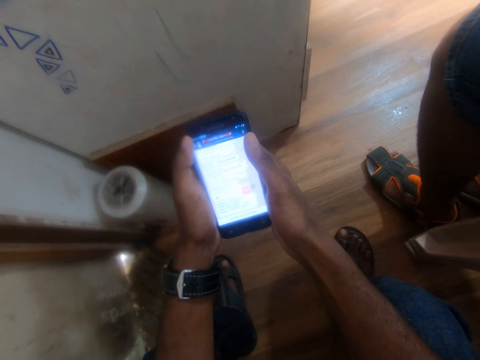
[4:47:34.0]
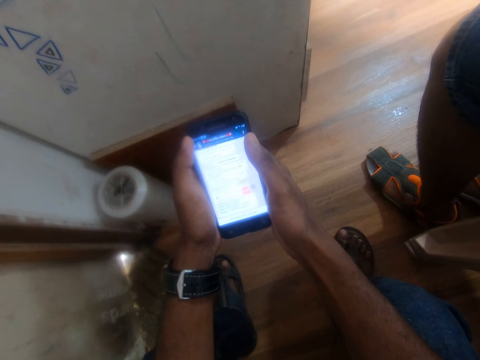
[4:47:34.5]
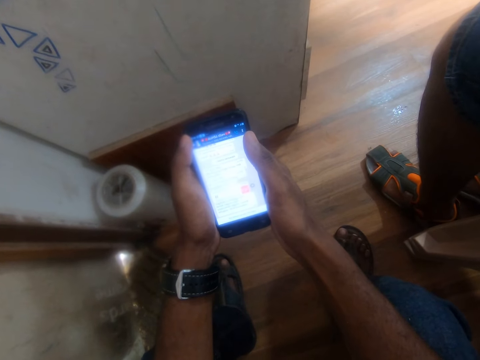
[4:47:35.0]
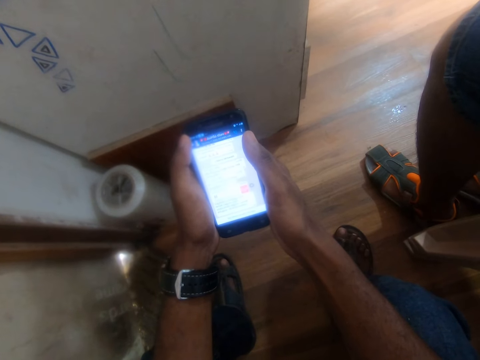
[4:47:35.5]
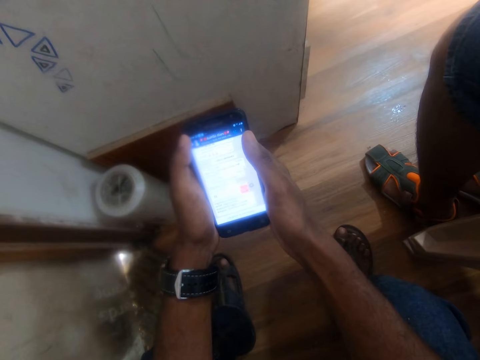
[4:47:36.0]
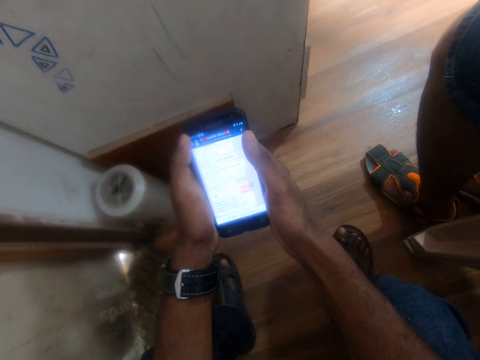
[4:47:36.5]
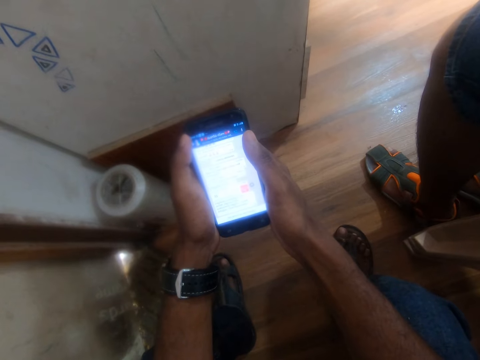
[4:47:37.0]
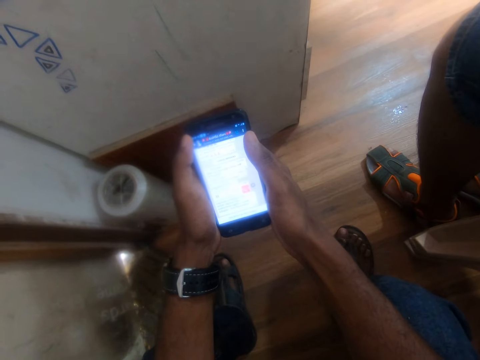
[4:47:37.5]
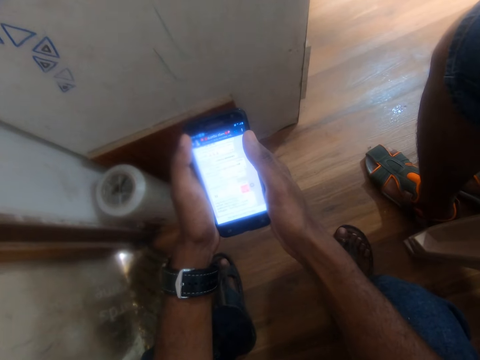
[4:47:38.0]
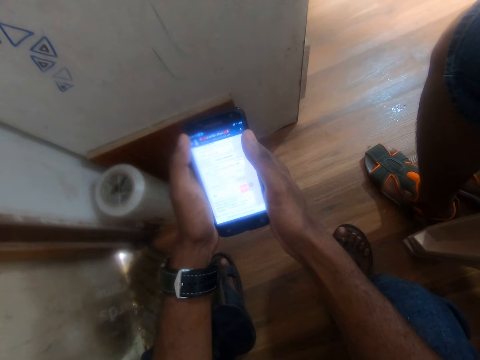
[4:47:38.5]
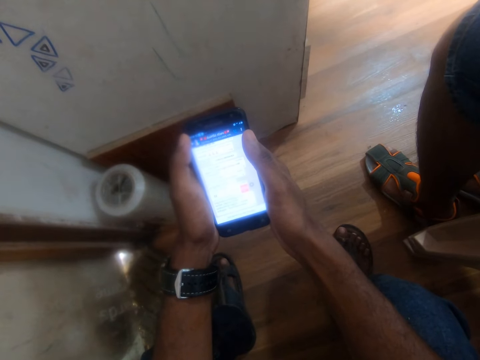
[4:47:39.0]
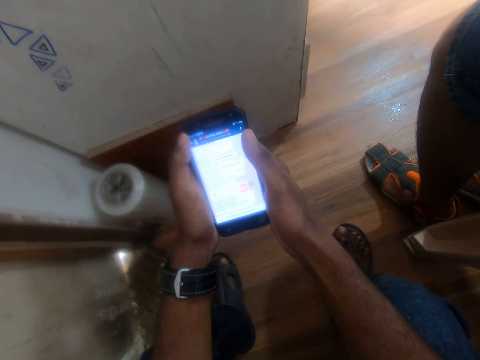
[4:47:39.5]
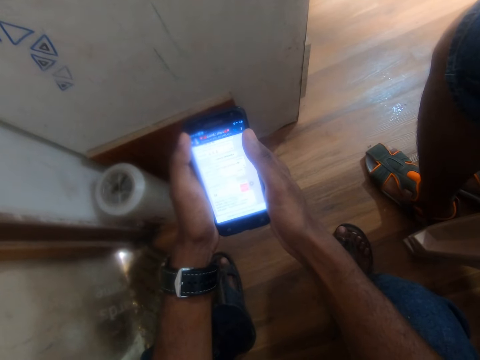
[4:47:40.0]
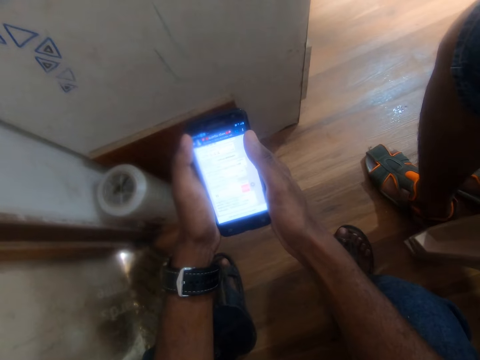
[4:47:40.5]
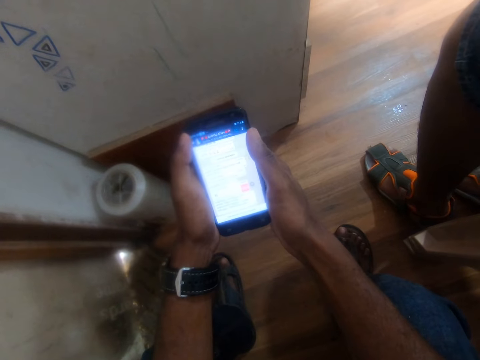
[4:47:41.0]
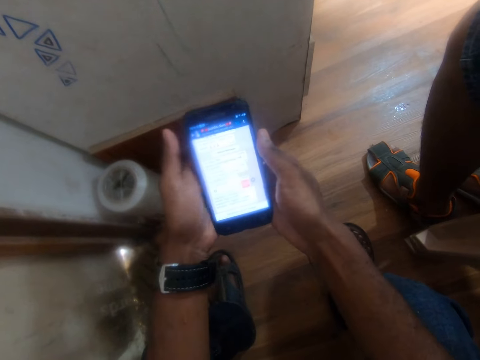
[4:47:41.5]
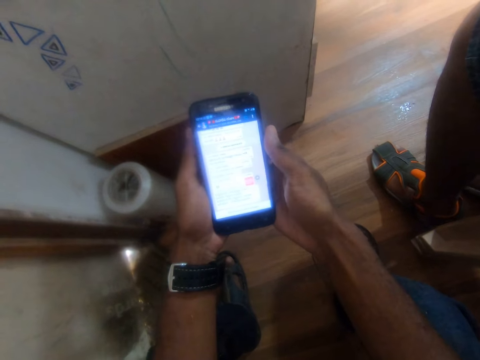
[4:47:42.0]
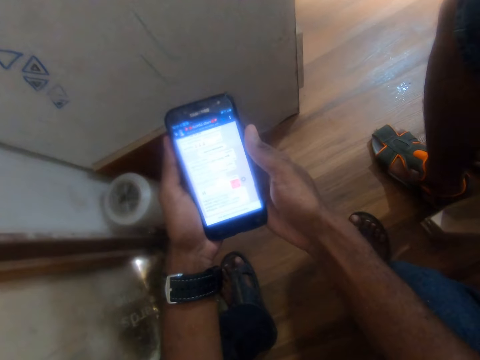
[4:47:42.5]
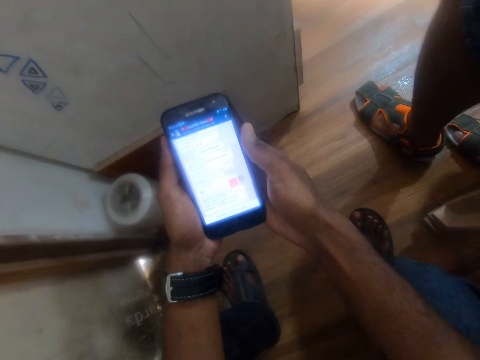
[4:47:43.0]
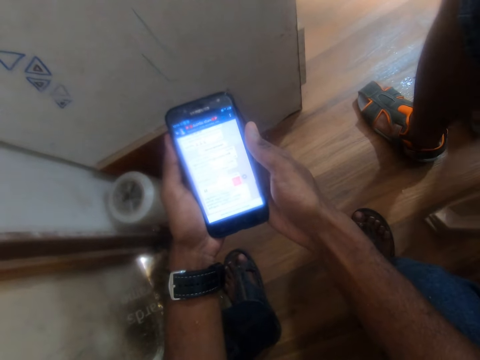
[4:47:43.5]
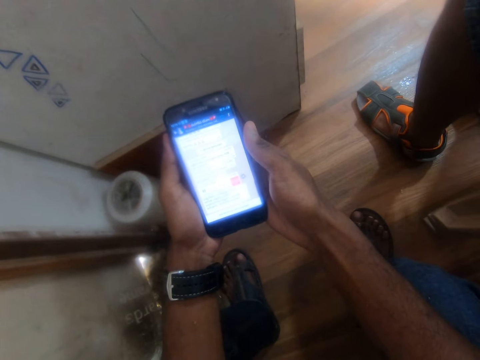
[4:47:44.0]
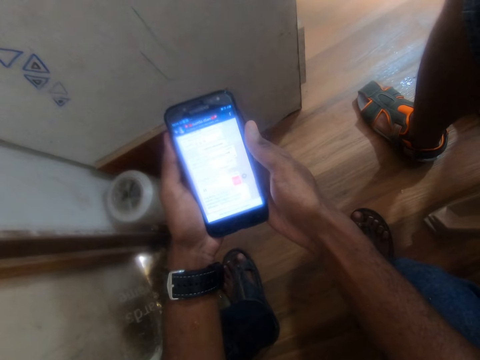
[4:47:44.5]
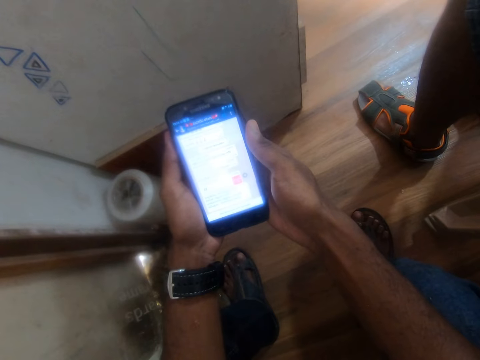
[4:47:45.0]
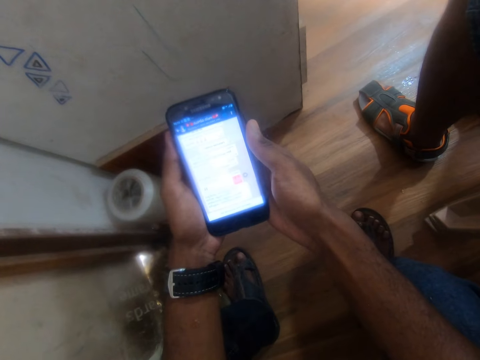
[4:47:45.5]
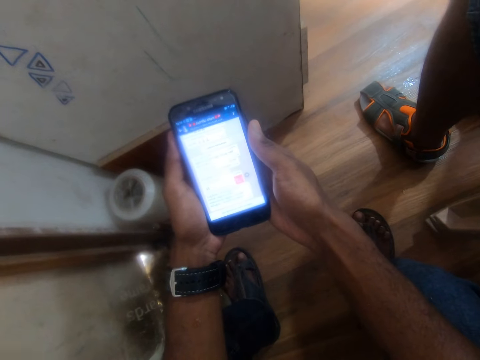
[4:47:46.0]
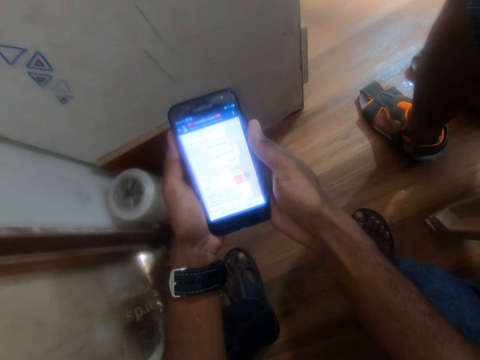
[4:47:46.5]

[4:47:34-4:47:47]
The camera wearer moves hands.

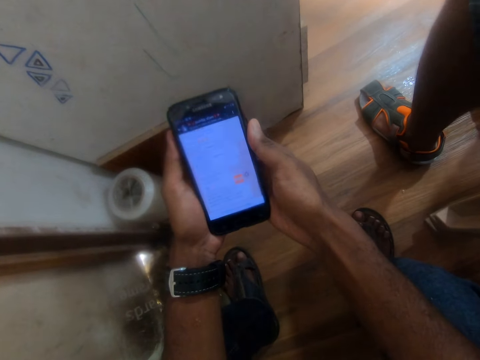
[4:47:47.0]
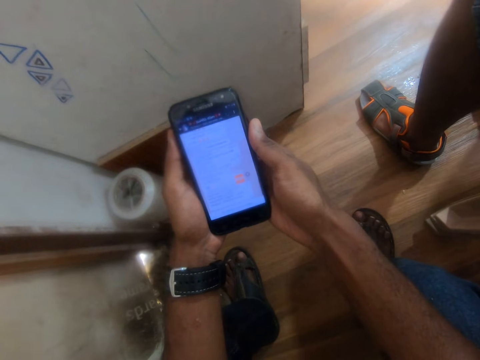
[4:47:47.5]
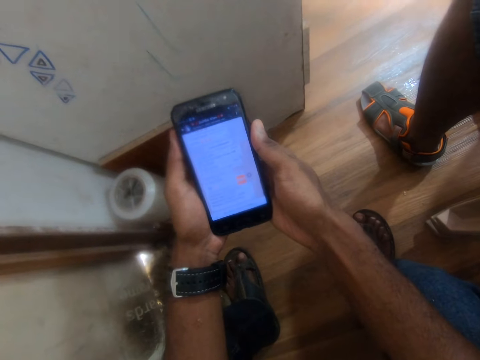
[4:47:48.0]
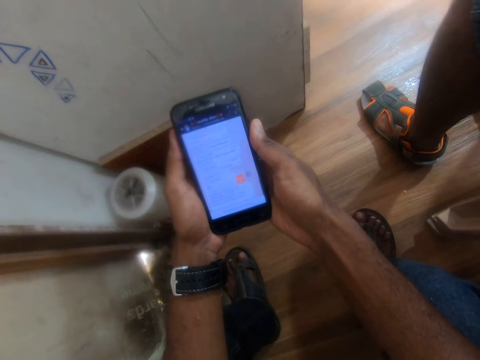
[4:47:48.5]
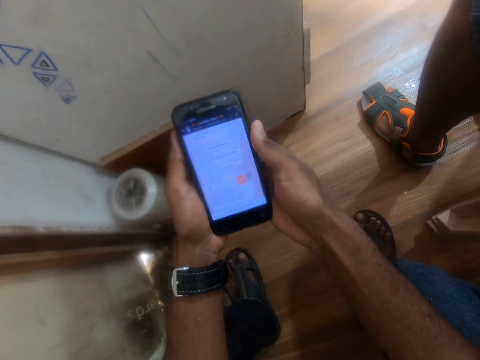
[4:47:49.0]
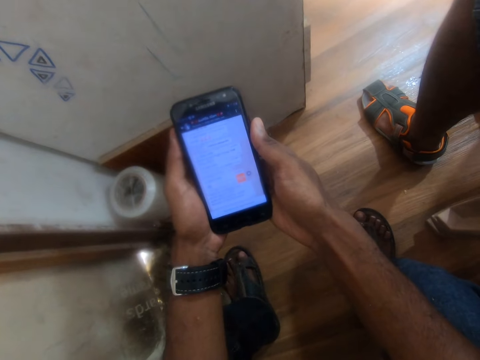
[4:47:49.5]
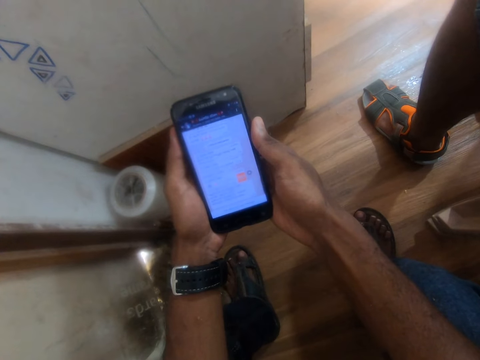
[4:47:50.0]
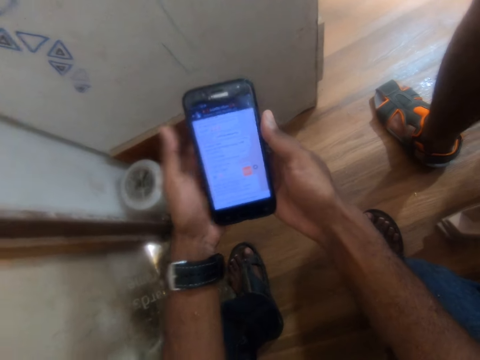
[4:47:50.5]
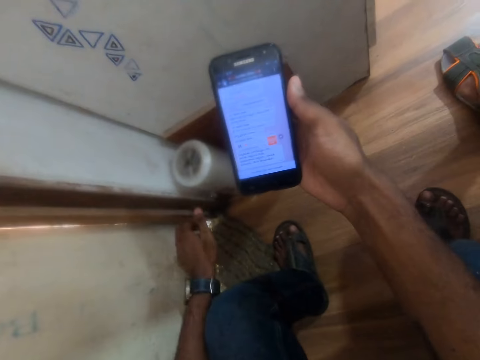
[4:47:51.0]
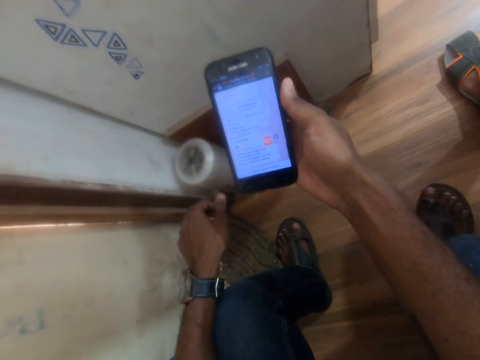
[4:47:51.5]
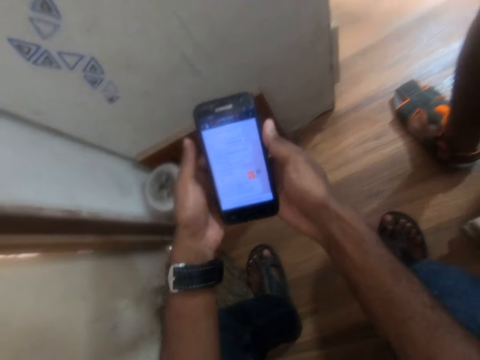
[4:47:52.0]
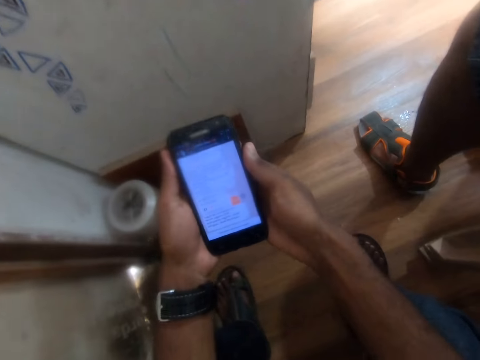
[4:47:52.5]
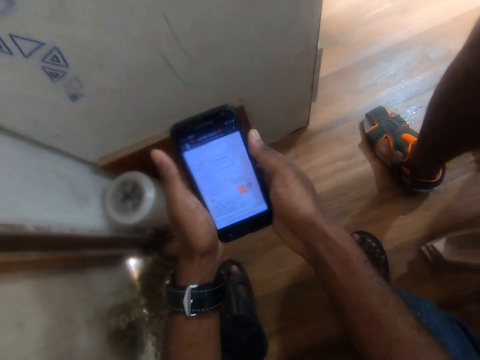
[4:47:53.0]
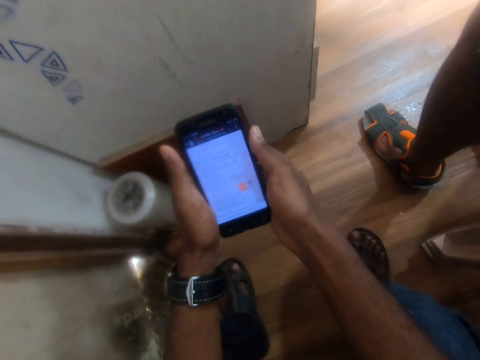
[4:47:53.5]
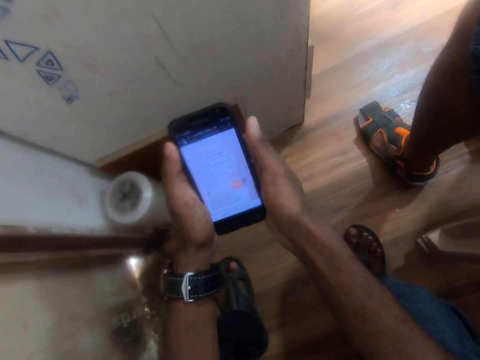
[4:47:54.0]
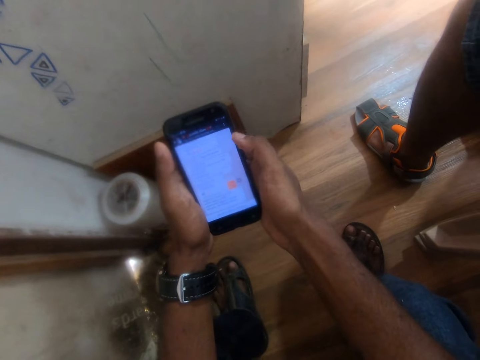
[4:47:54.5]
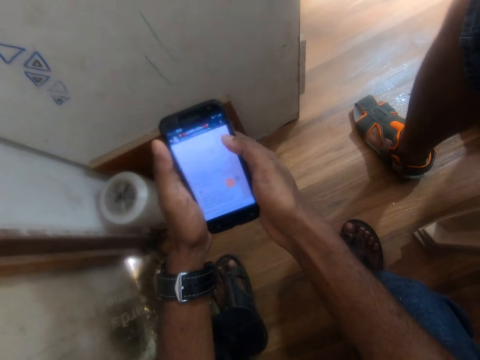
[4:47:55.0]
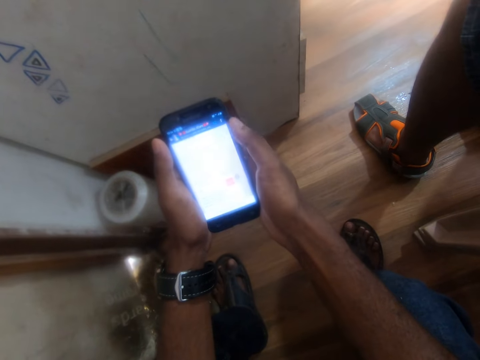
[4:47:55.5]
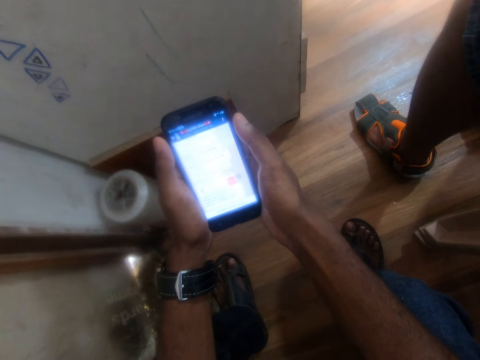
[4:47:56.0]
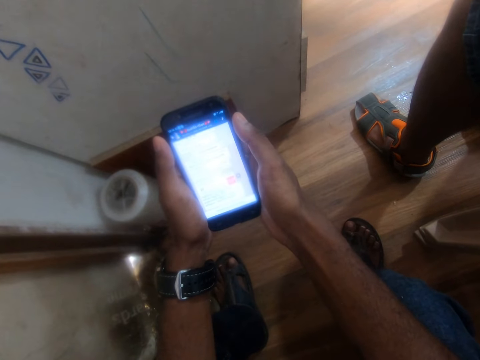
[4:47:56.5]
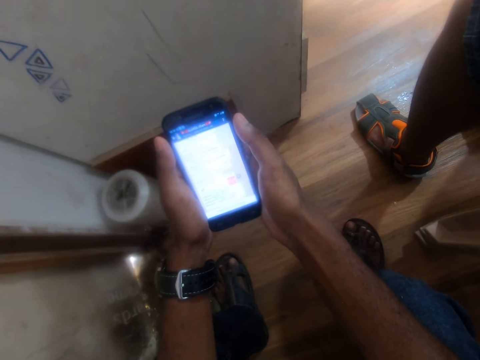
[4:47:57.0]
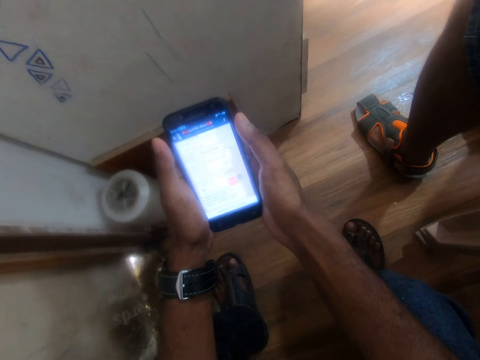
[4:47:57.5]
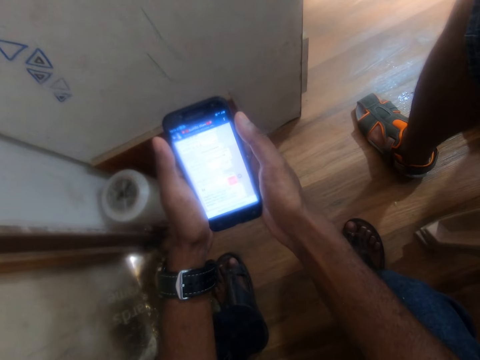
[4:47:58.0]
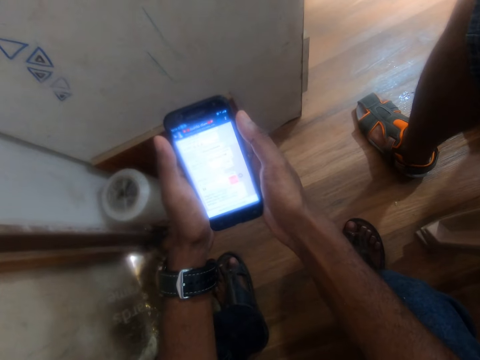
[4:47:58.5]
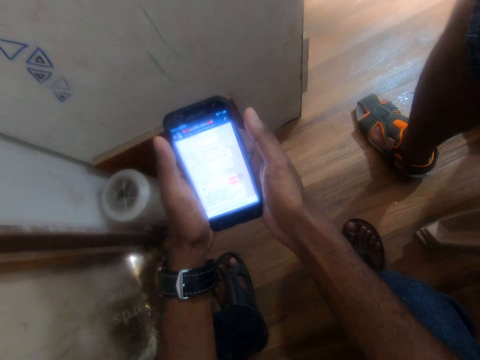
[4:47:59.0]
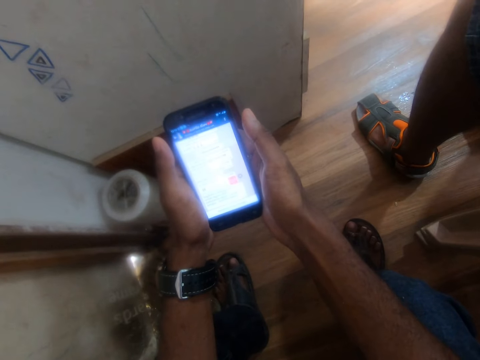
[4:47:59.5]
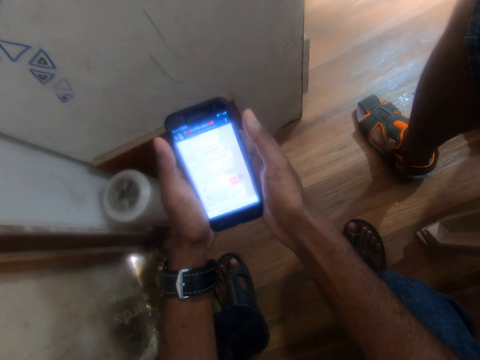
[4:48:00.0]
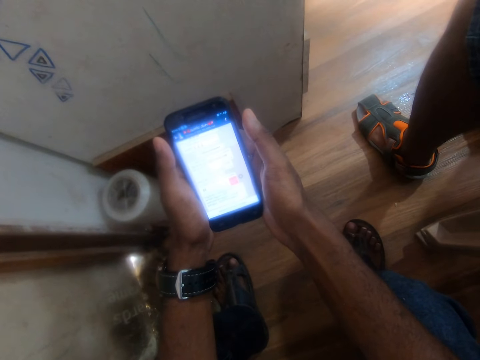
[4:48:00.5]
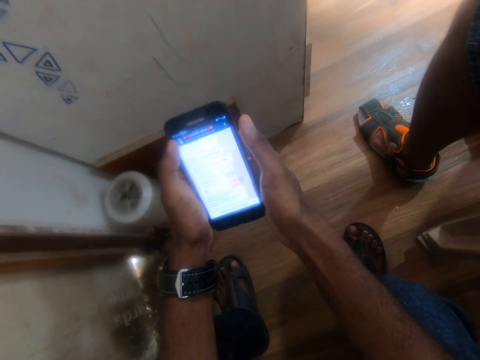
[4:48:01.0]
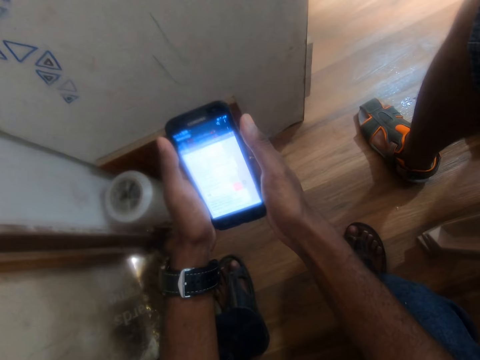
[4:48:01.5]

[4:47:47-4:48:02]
The camera wearer locks the screen. They remove the hand, hold the phone and tap on the screen.
